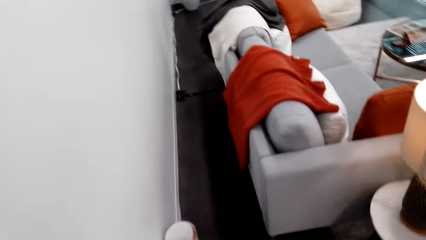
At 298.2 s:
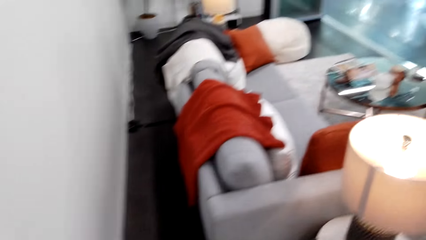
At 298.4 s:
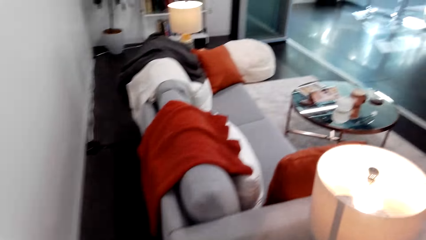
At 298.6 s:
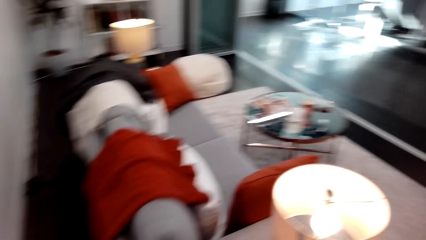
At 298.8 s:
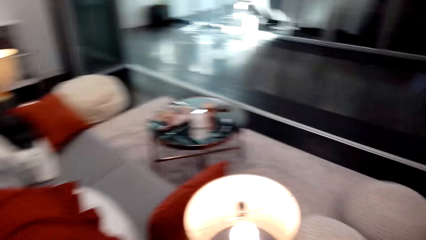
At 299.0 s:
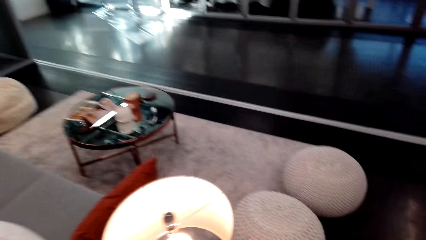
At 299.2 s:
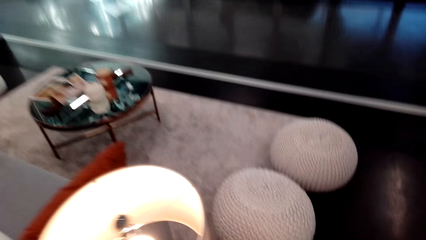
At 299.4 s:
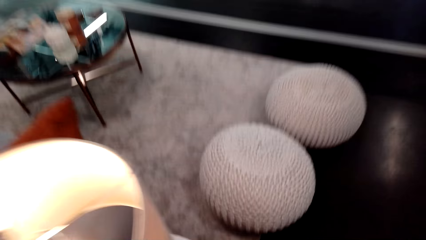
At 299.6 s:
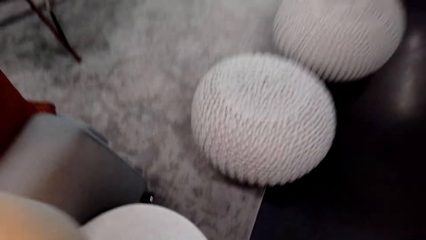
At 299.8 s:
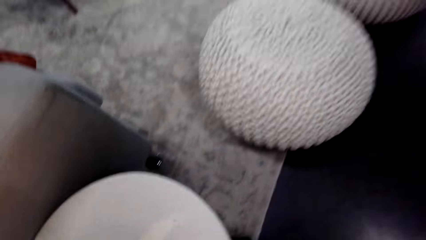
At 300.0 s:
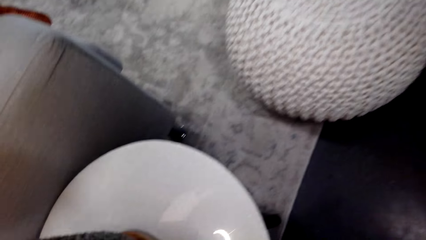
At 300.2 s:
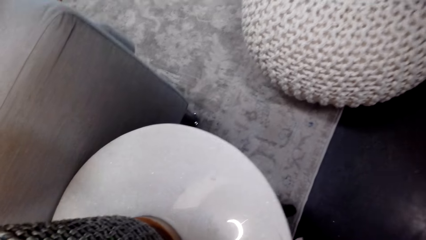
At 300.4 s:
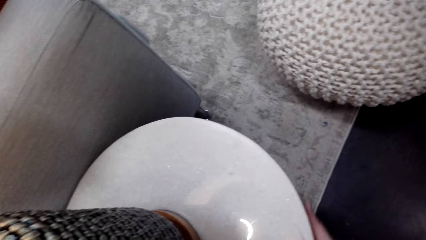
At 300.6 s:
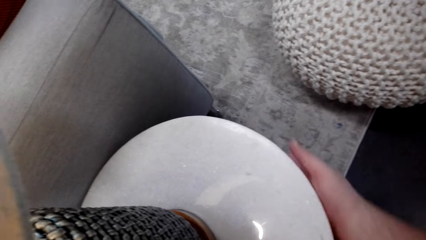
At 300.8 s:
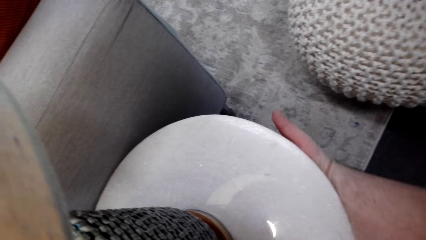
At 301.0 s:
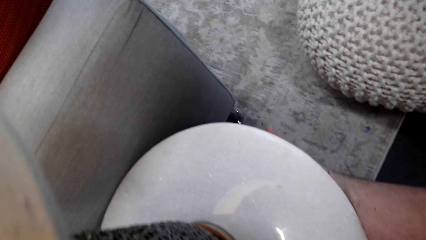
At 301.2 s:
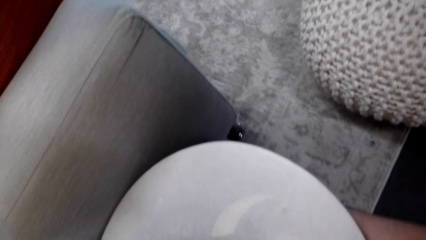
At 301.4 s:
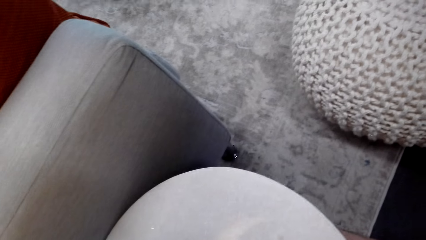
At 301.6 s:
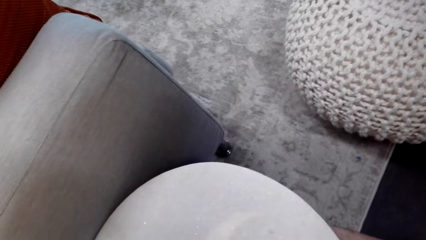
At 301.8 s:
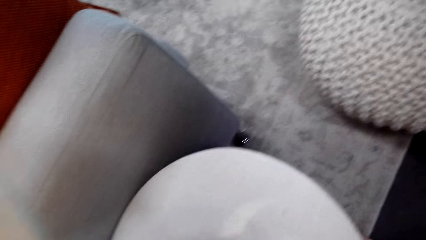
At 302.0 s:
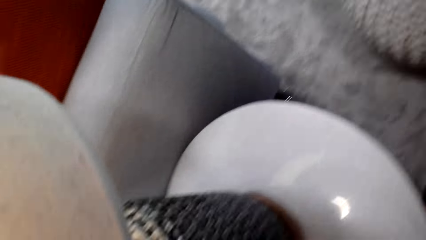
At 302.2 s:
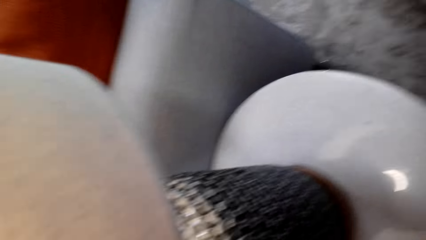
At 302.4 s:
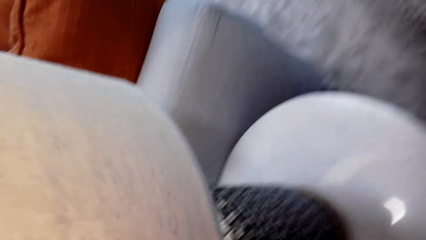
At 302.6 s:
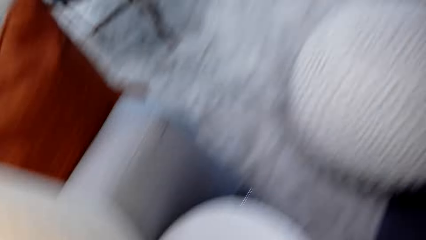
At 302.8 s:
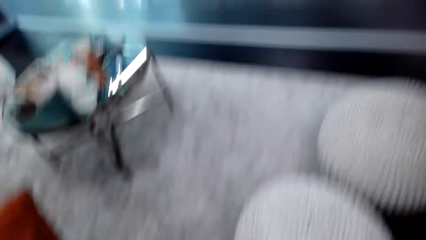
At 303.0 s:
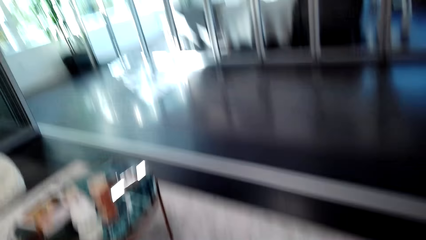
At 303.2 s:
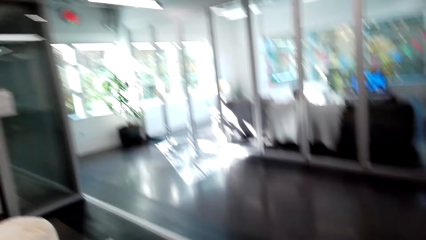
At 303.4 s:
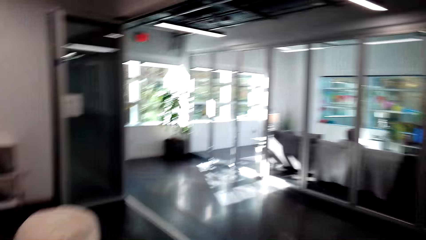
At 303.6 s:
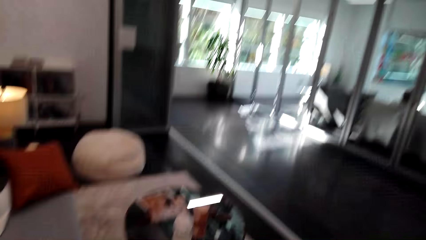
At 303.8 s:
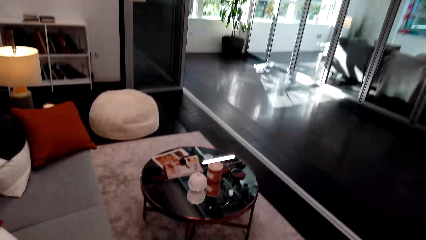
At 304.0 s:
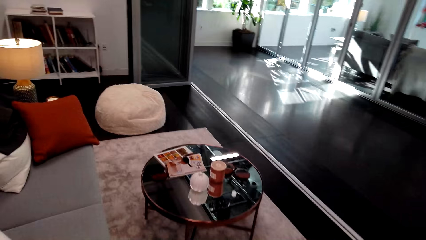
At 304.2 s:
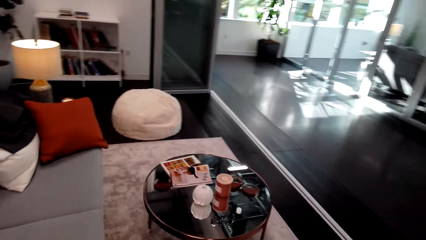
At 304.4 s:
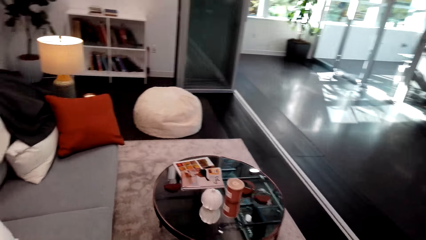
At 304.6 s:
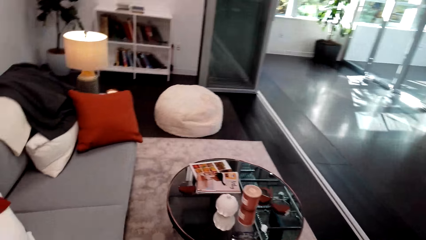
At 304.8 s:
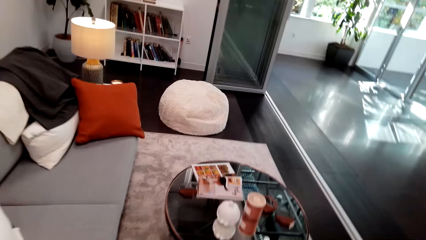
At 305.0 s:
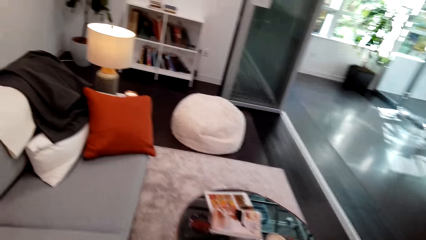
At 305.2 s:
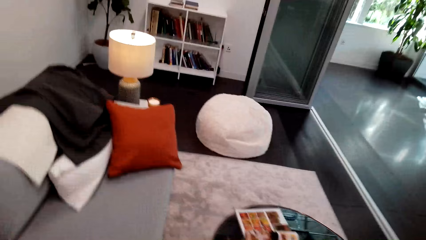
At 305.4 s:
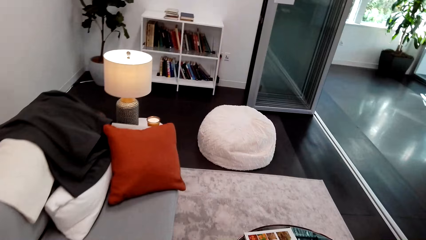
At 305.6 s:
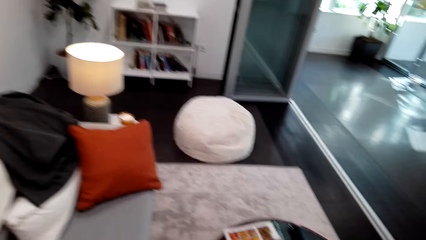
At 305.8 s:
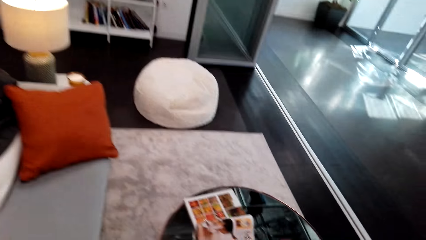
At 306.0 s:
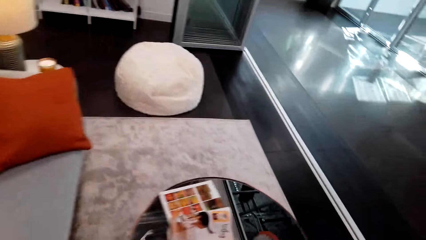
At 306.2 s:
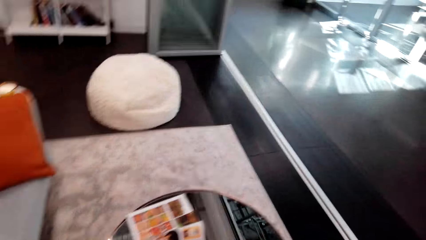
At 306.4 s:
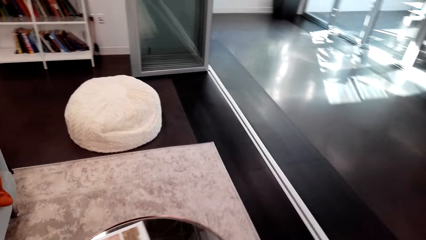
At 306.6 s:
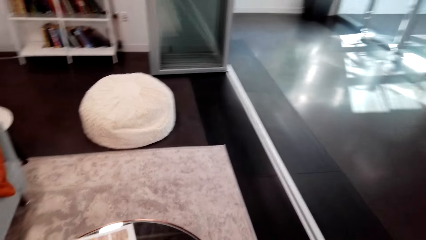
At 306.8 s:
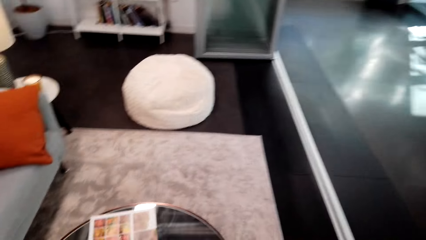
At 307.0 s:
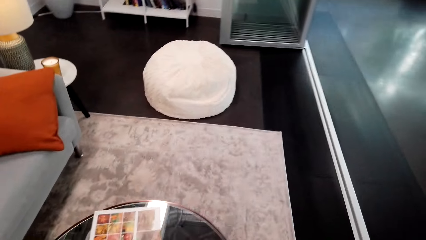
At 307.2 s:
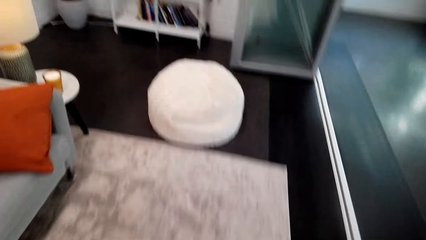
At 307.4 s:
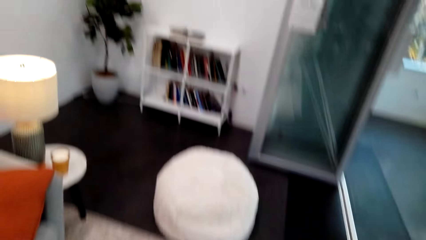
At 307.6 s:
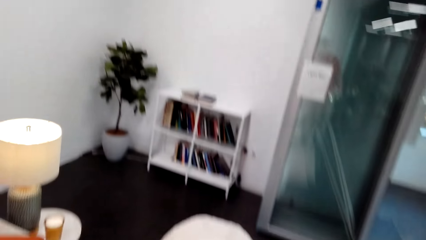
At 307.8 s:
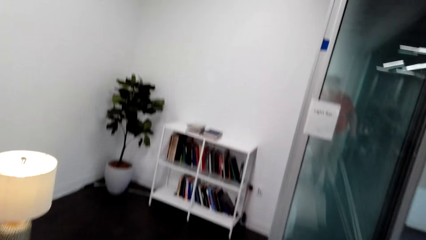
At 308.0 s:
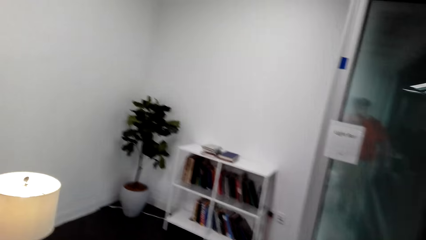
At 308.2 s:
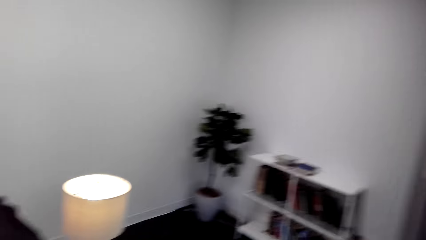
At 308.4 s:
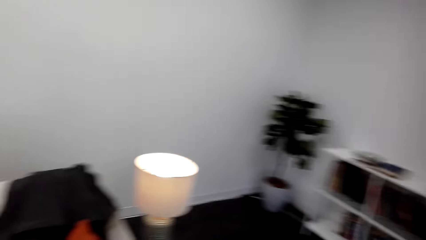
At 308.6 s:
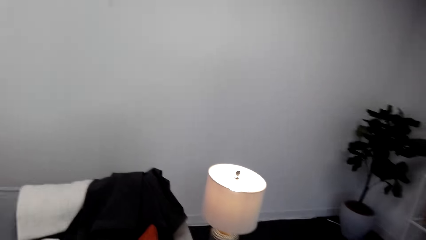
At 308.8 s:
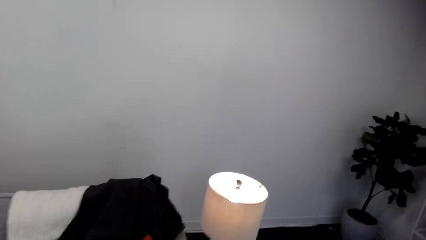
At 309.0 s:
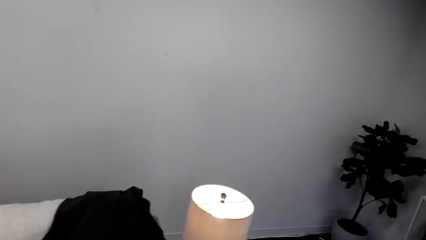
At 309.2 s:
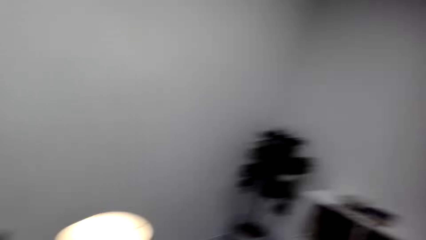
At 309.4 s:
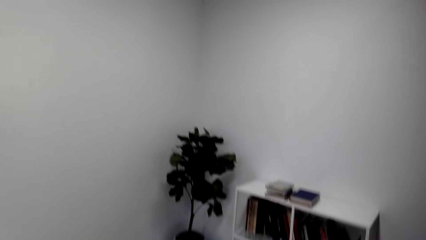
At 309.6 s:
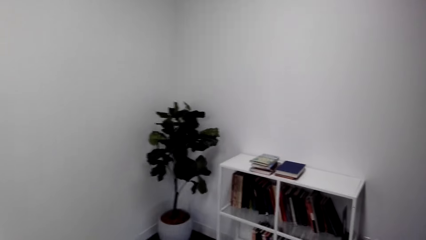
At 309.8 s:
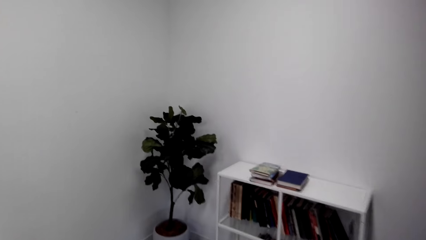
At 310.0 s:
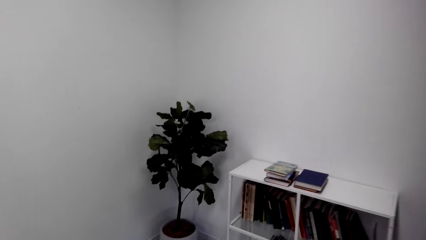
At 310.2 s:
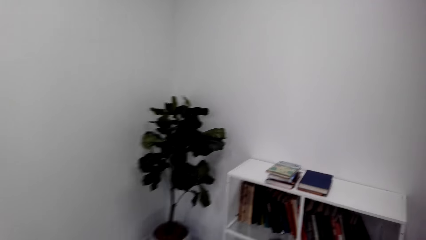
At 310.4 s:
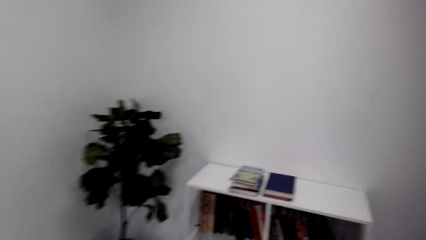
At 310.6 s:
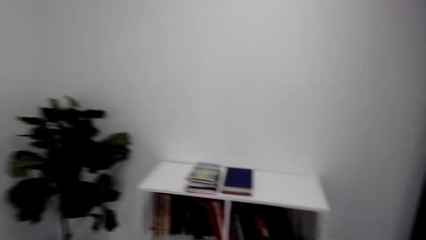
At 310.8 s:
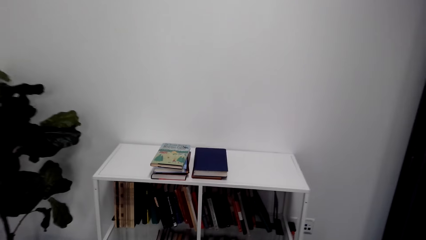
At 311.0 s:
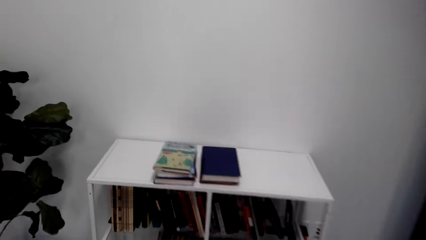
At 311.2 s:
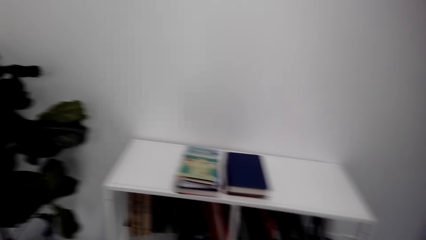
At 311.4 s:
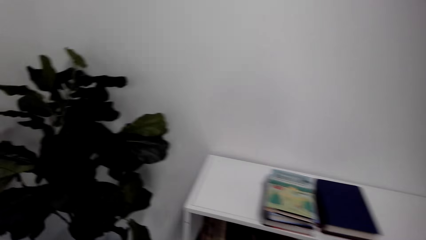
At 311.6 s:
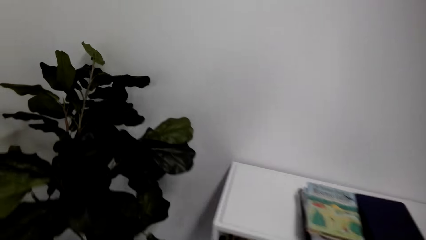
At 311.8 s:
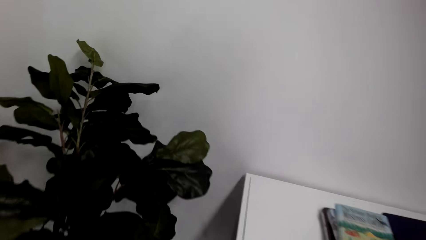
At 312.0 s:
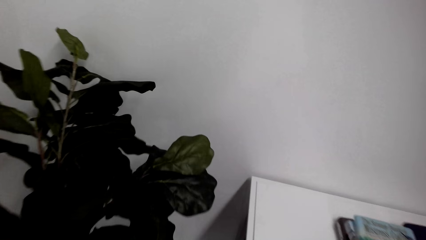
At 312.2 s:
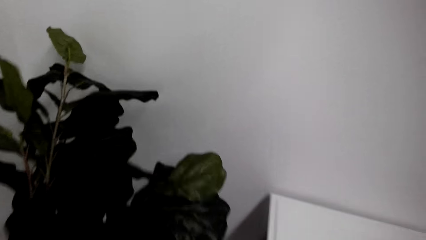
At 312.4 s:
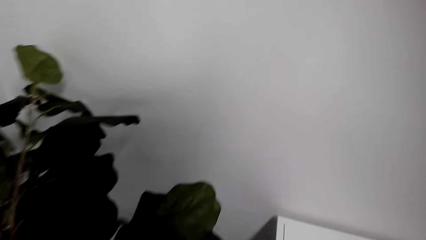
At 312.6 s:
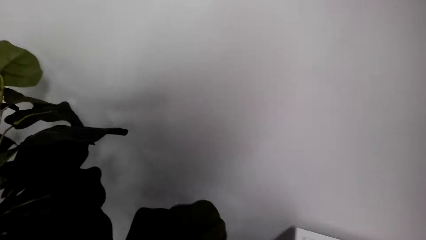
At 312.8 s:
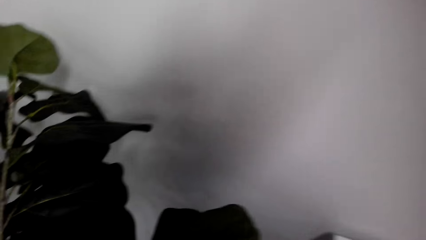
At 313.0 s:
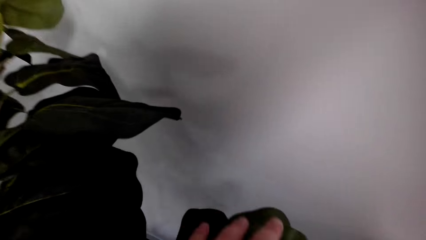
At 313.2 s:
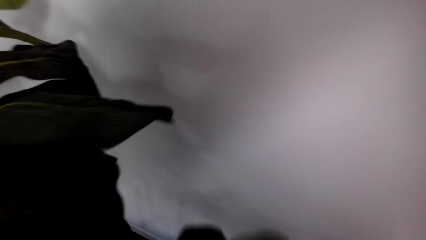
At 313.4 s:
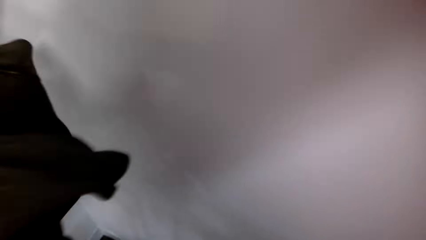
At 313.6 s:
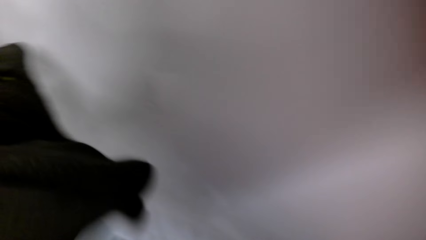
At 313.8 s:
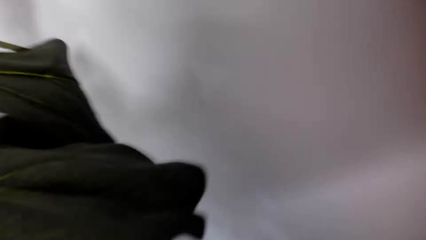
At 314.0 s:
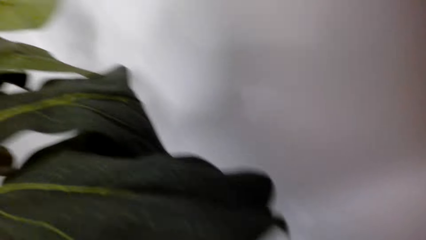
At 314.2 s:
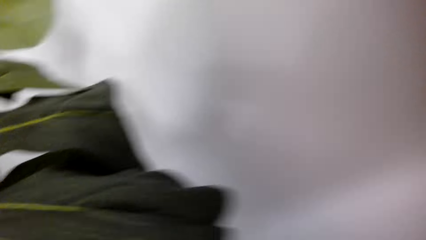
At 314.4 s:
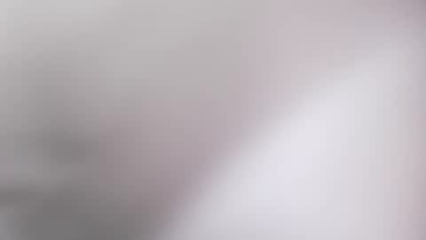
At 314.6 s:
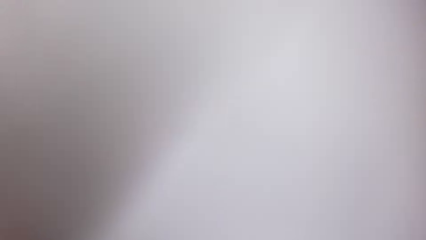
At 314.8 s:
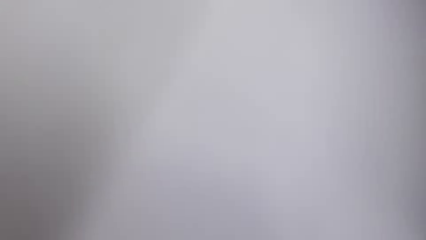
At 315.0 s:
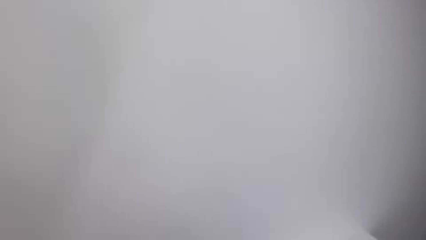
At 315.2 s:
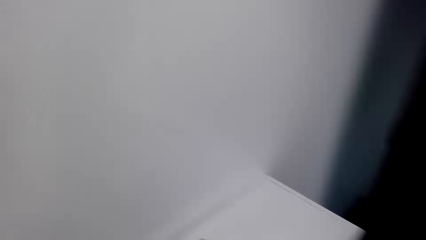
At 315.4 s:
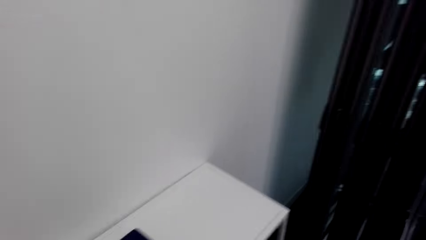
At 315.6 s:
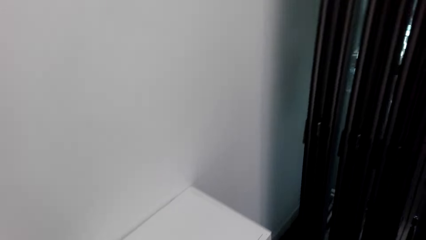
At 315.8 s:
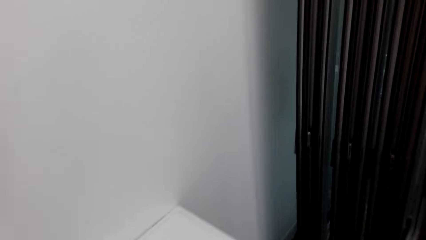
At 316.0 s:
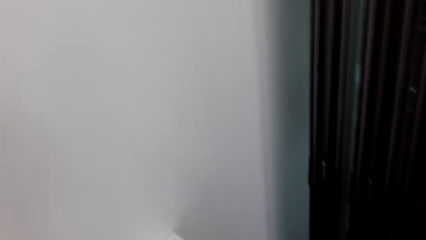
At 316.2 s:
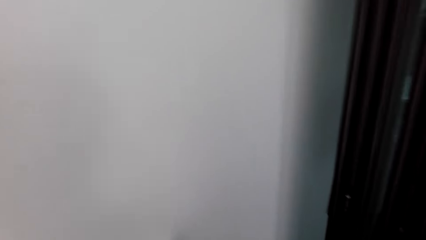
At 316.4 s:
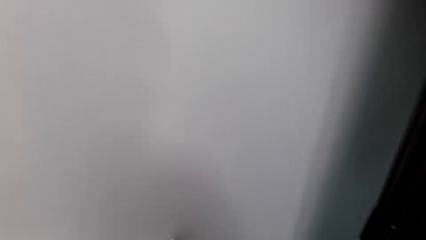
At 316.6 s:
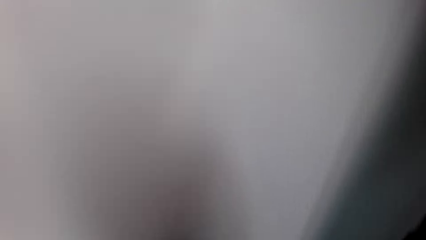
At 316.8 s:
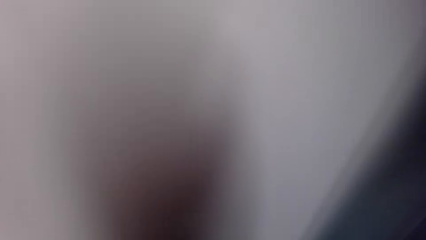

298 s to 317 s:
The camera wearer walks around the house. They touch a table lamp. They look around. They walk around. They touch a flower pot. They walk around.
